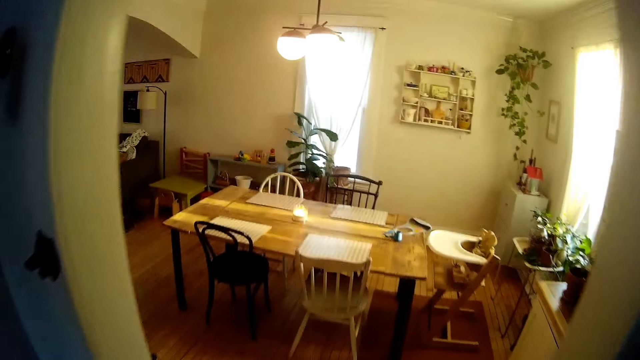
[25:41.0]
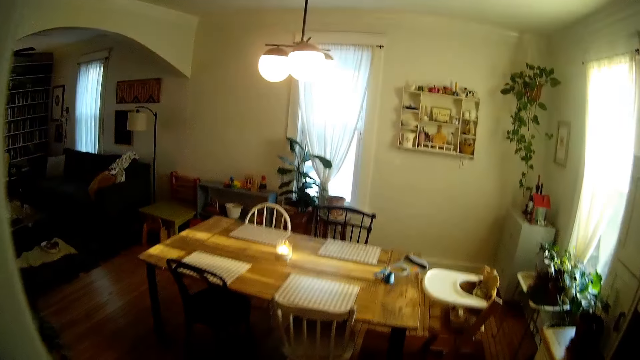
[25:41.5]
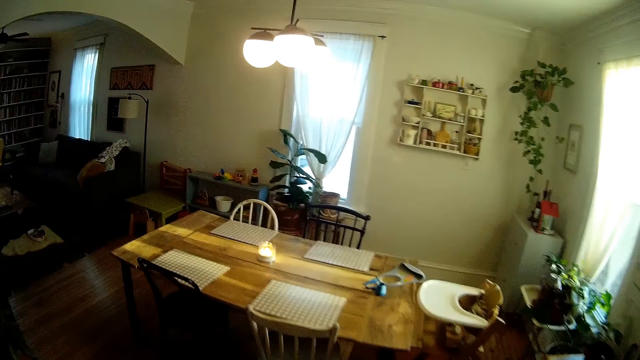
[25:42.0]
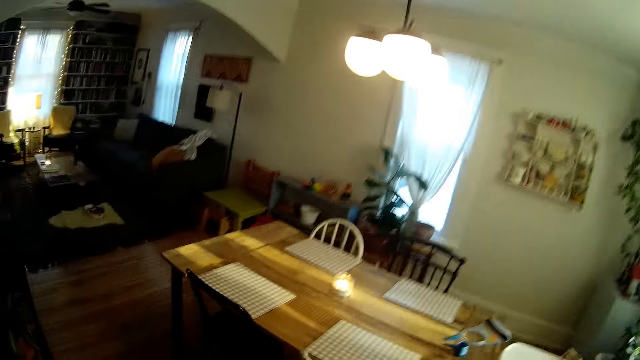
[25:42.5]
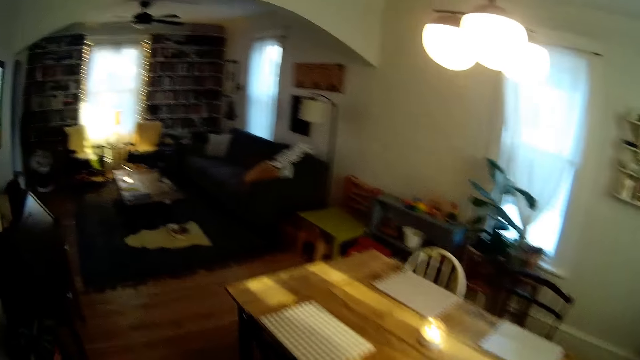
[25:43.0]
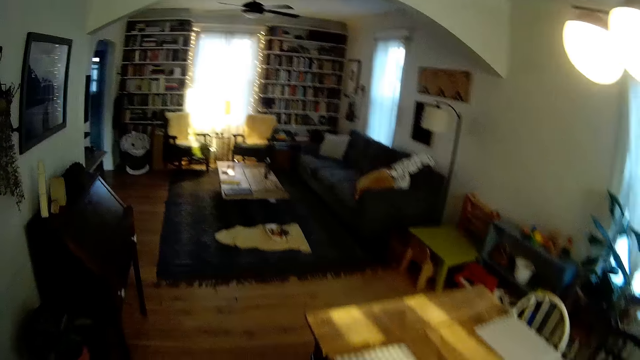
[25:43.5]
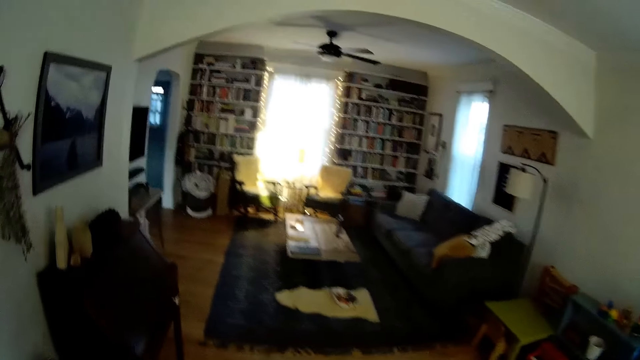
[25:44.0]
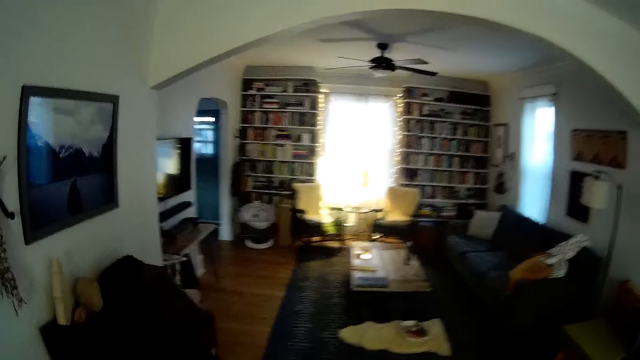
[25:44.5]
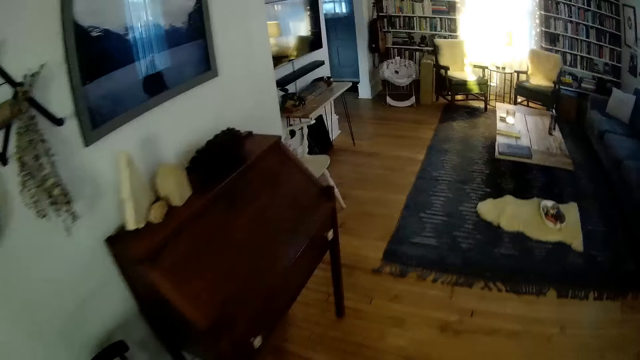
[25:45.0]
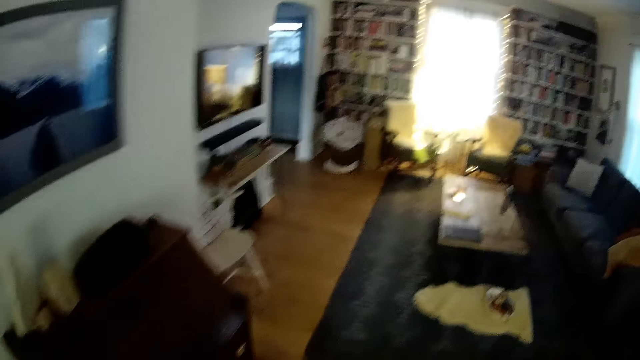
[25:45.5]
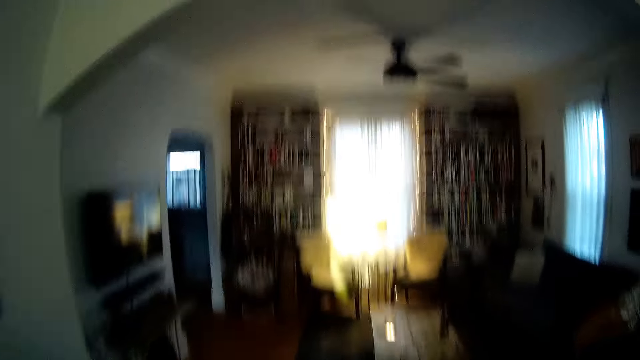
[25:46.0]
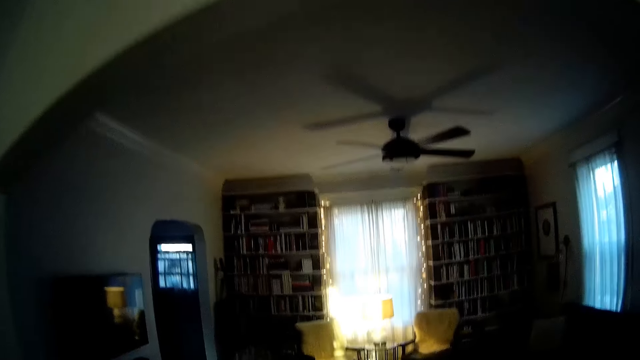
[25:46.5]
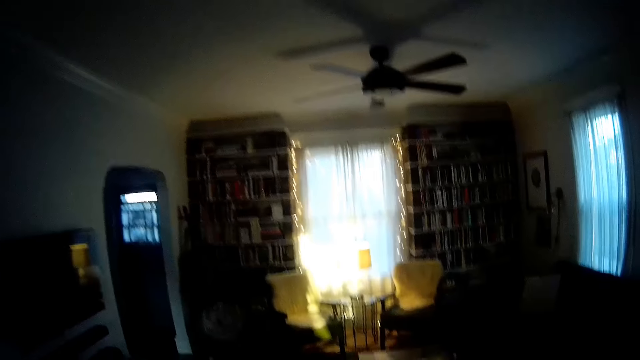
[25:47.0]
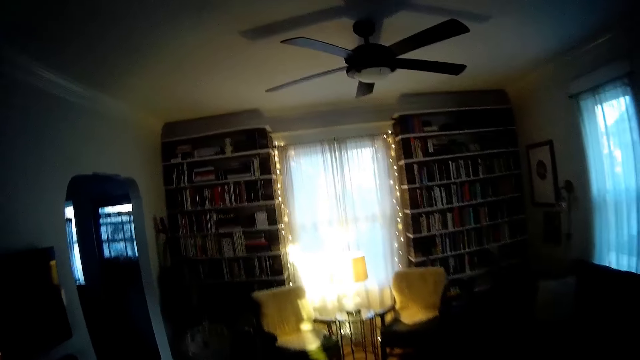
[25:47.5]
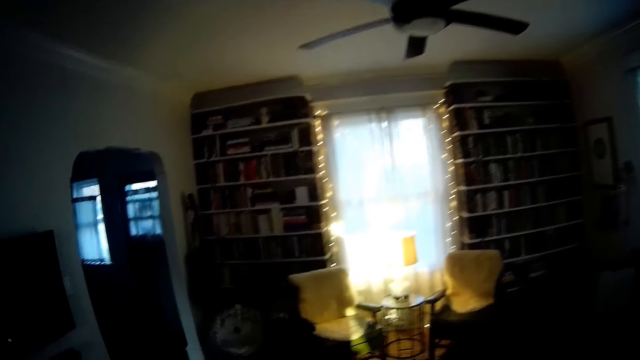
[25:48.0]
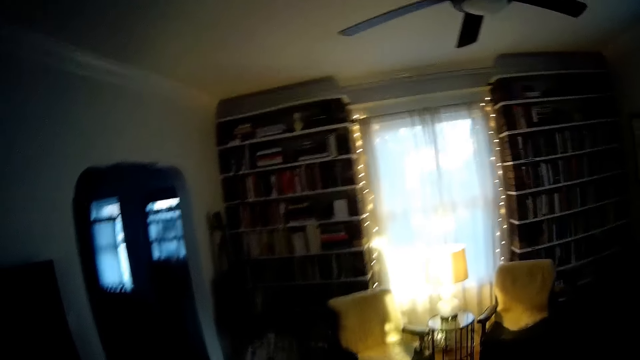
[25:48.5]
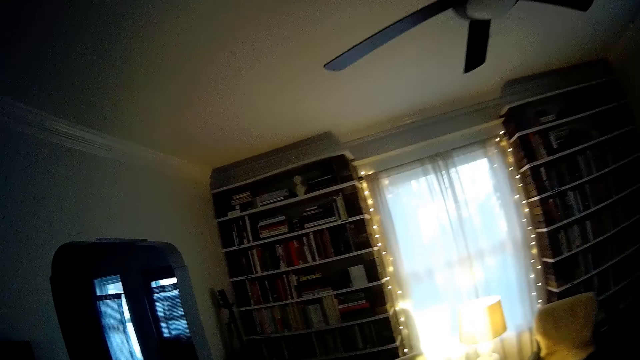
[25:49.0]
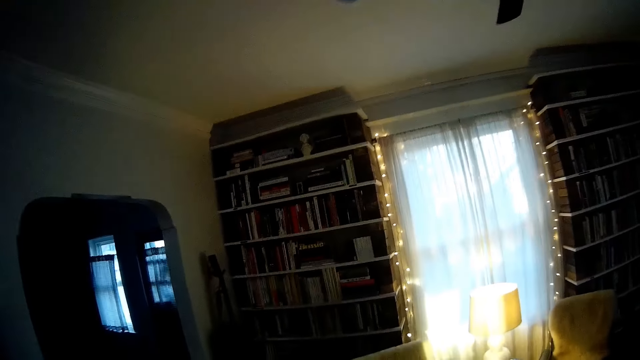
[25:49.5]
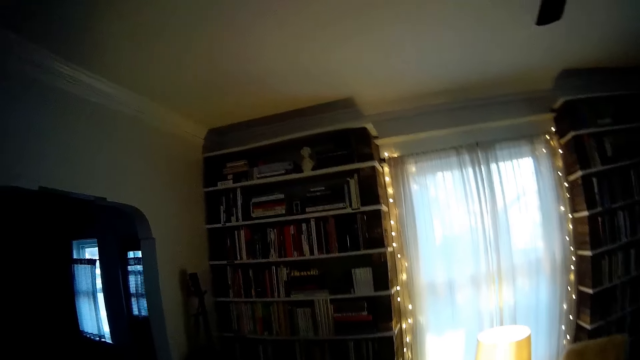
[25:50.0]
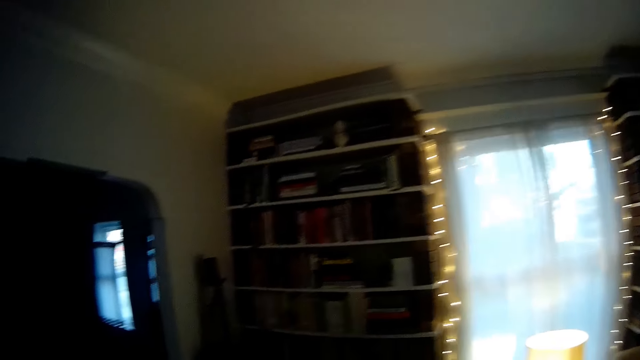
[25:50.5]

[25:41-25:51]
The camera wearer walks into the living room. They look at the table and enter the living room.

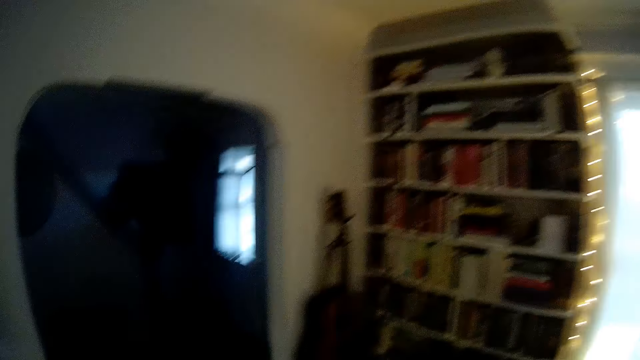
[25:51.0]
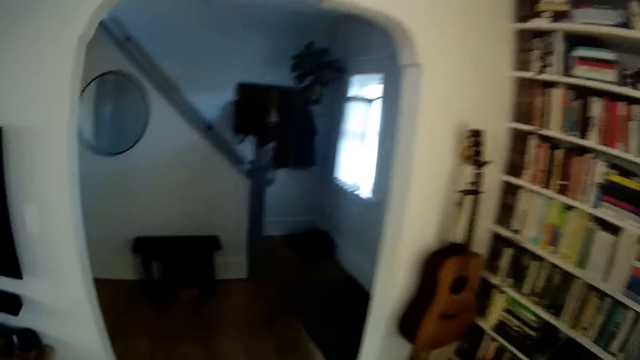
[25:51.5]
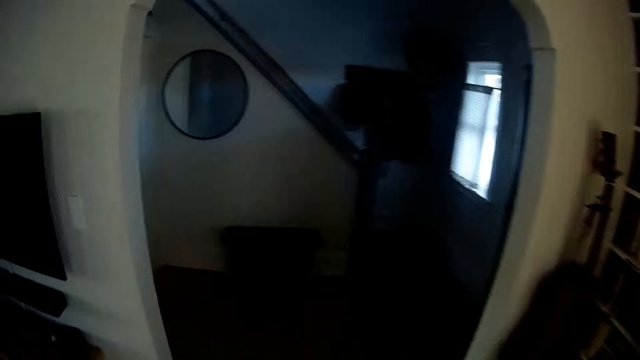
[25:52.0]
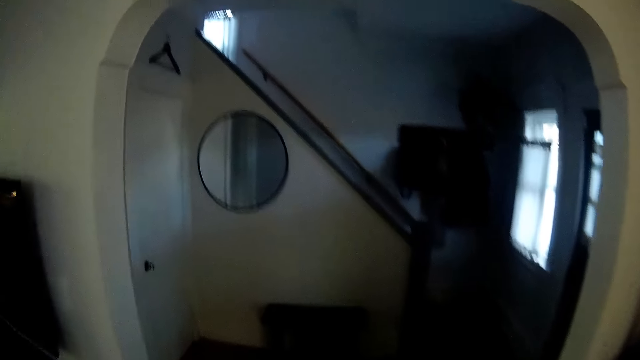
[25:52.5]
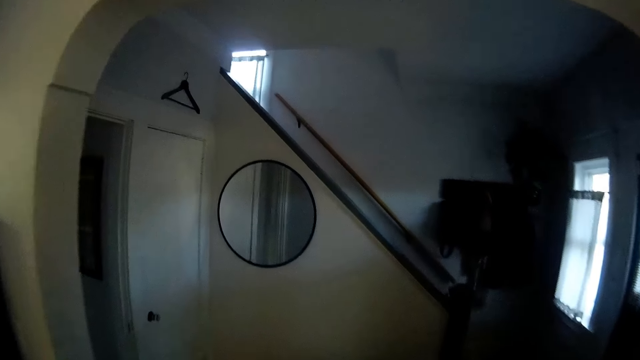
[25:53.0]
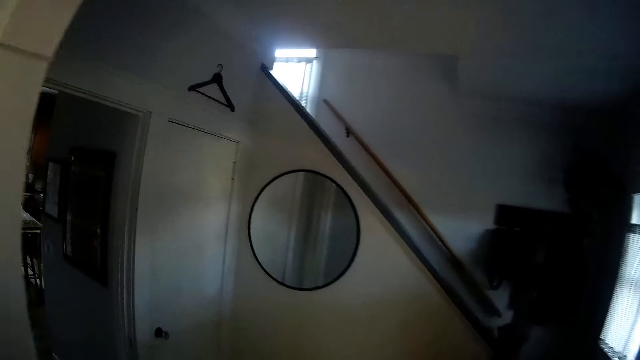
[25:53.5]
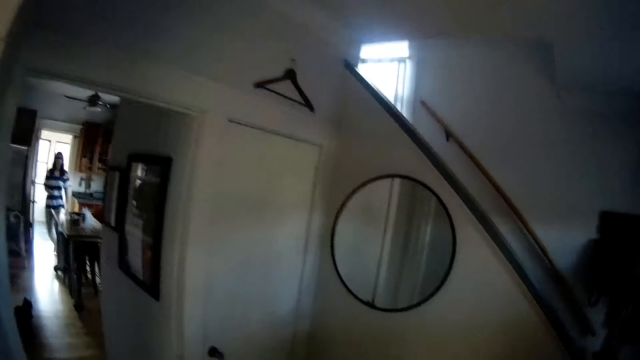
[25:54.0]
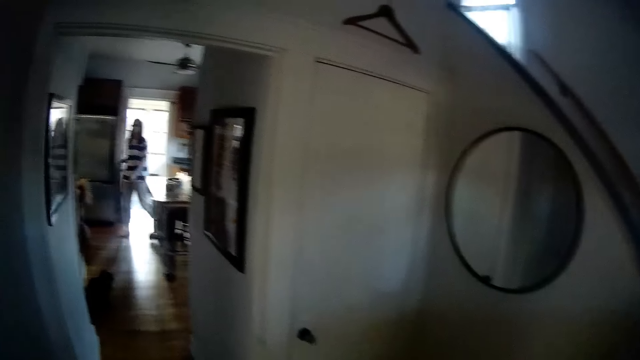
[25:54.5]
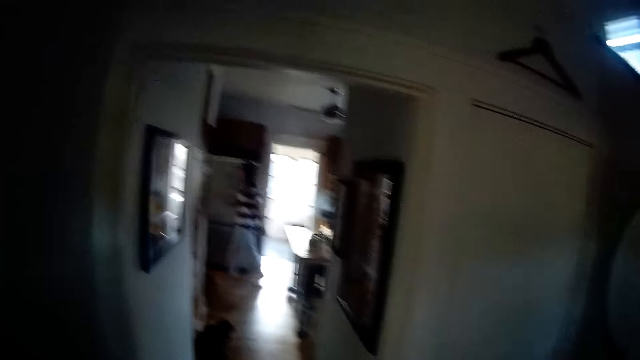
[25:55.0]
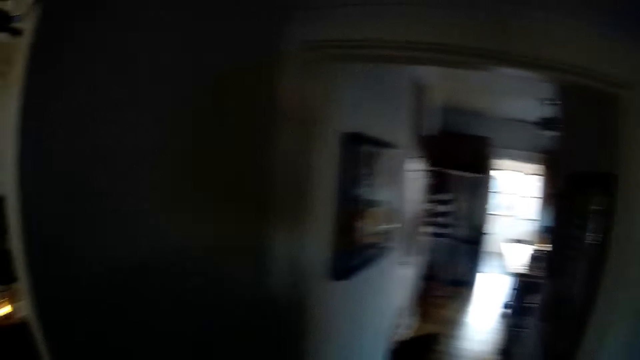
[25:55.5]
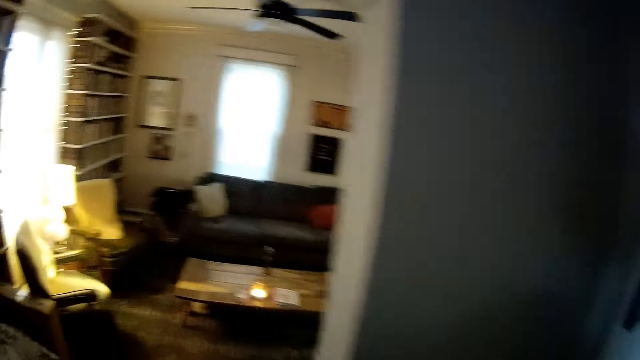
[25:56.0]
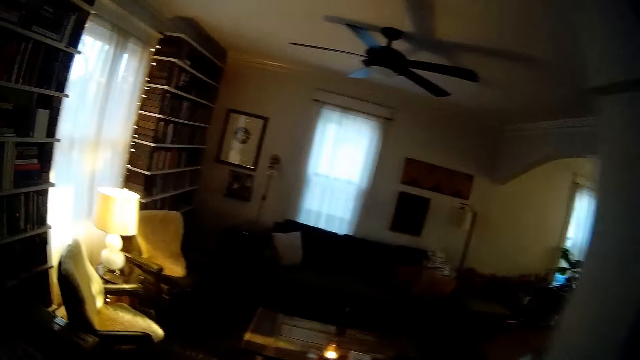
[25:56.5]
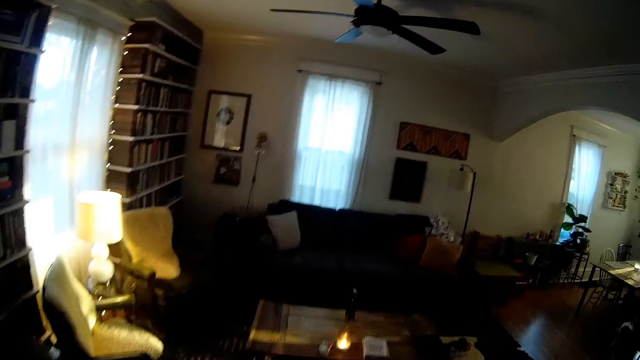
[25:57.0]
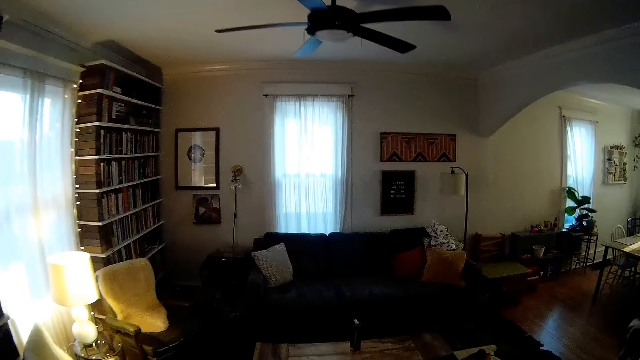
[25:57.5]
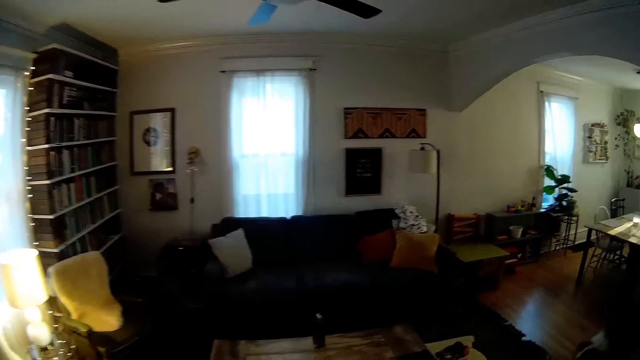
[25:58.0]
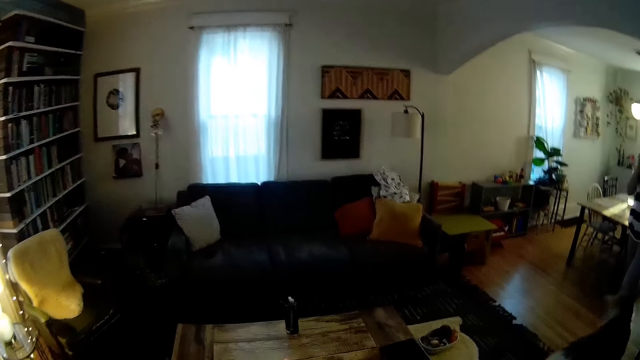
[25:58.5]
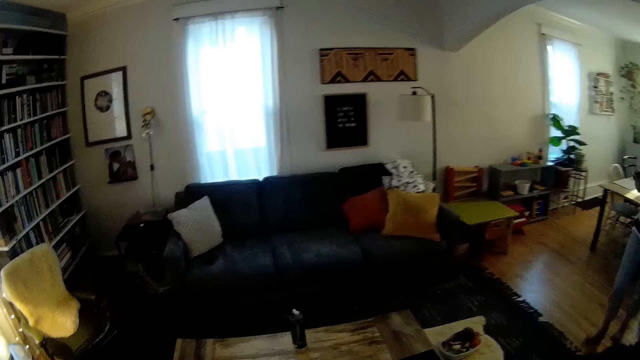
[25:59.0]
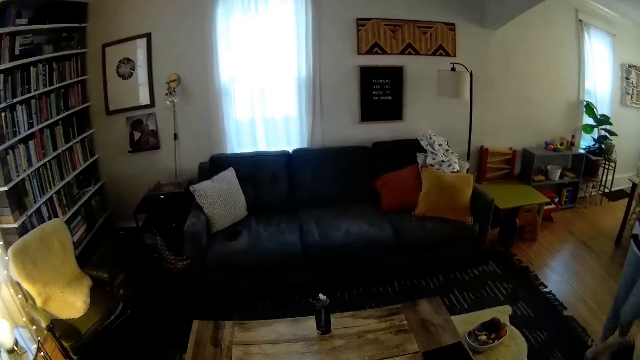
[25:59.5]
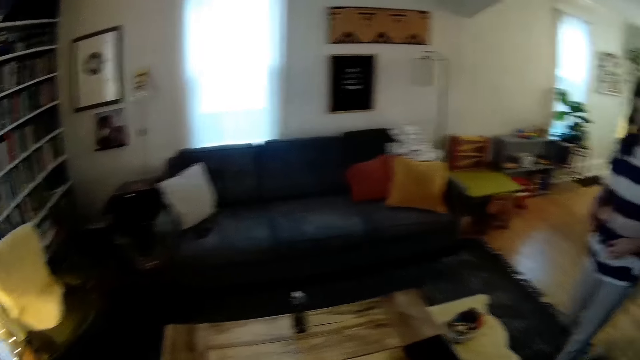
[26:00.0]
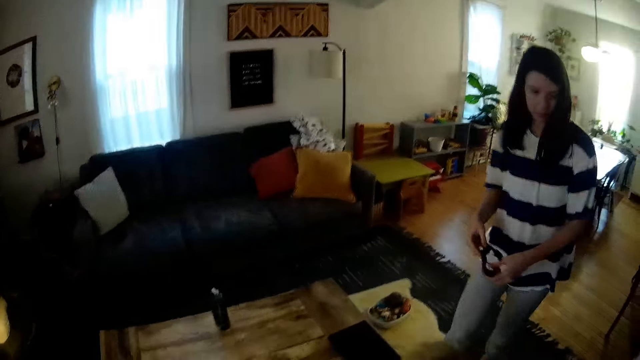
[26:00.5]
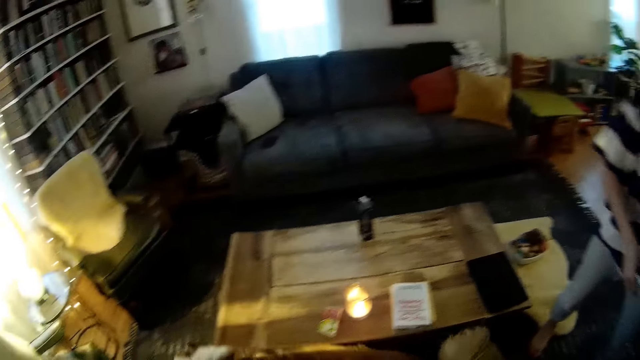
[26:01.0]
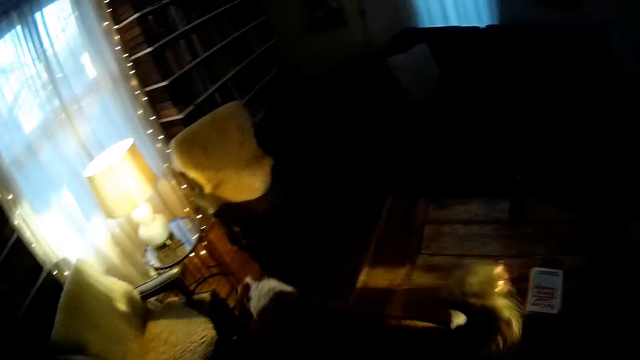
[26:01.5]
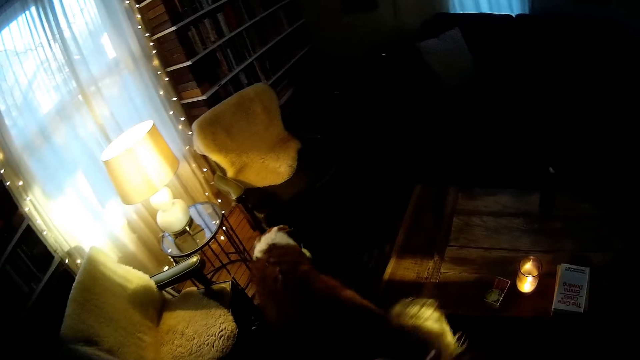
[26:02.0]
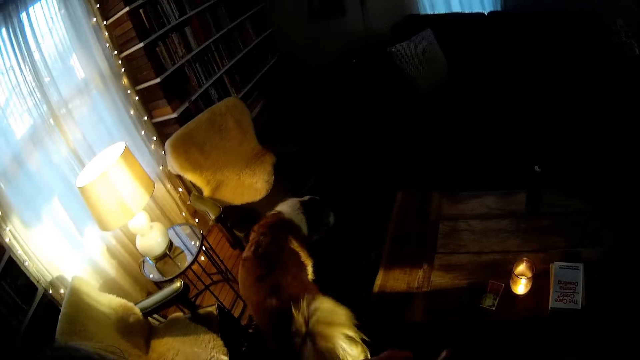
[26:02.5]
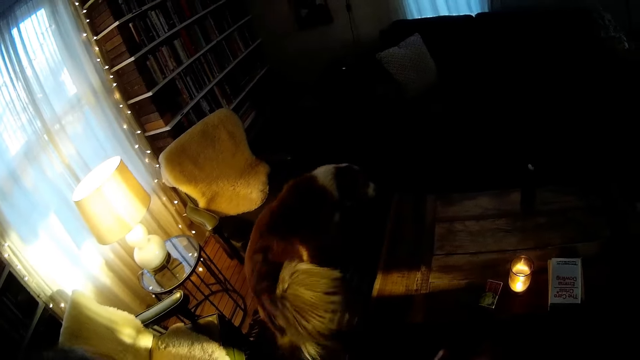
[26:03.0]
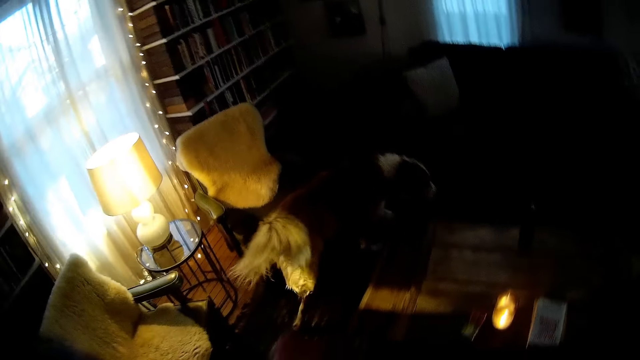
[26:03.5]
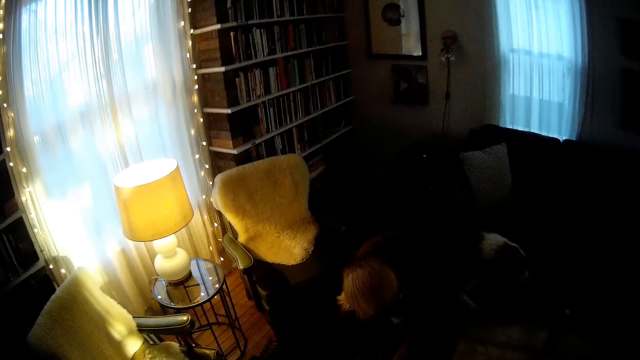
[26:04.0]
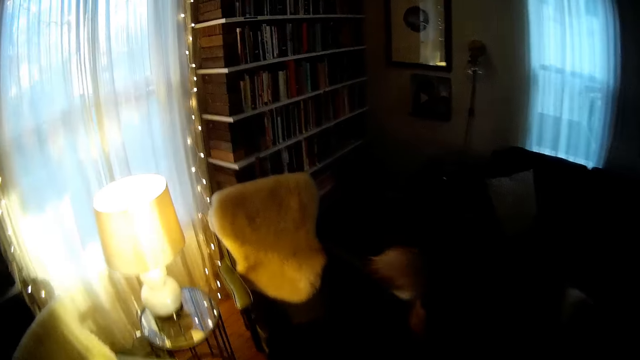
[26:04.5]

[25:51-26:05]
The camera wearer enters a room and walks out of the living room. A woman walks into the living room. The camera wearer walks back to the living room. They look at the woman and look at the dog.
